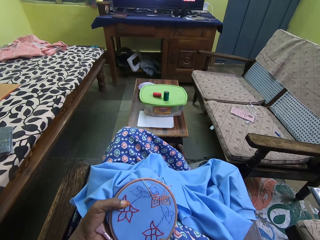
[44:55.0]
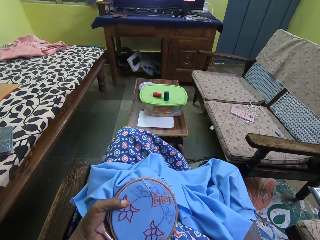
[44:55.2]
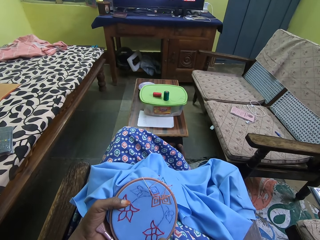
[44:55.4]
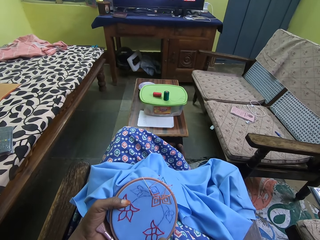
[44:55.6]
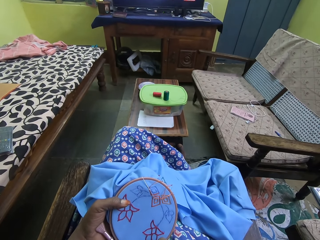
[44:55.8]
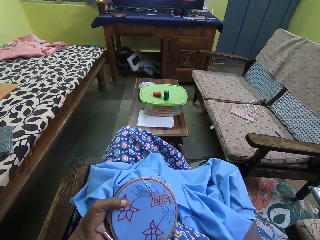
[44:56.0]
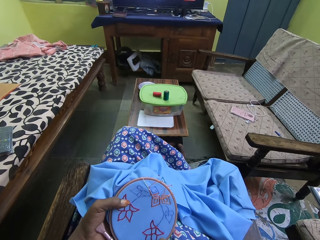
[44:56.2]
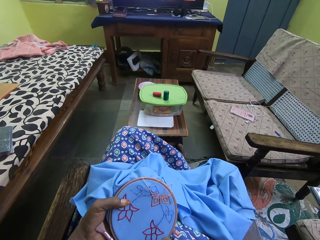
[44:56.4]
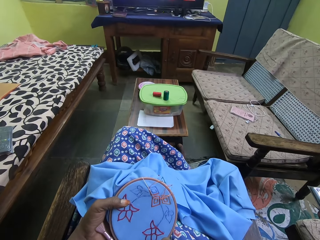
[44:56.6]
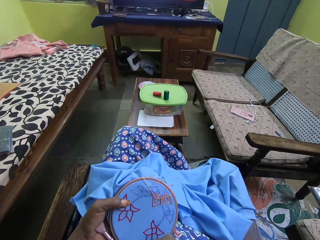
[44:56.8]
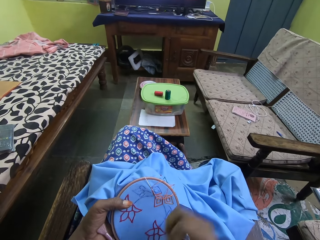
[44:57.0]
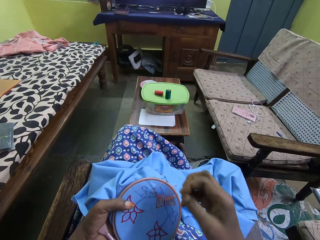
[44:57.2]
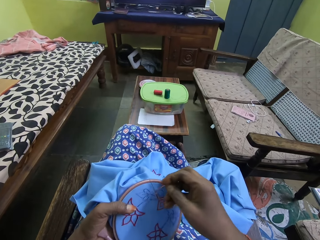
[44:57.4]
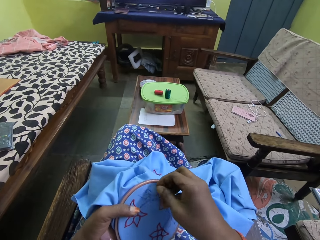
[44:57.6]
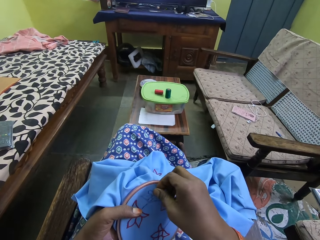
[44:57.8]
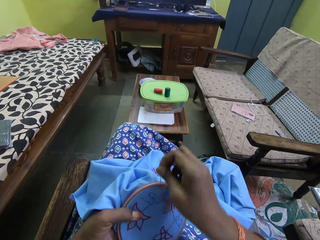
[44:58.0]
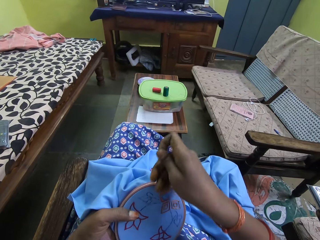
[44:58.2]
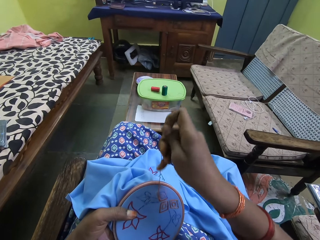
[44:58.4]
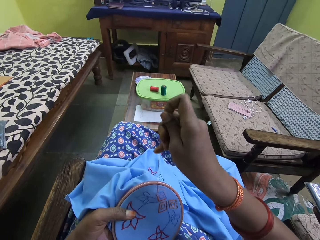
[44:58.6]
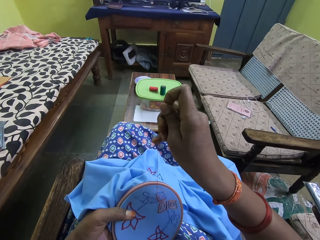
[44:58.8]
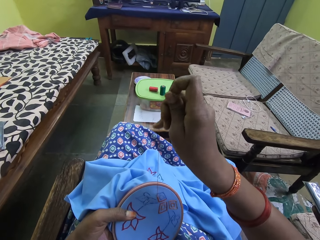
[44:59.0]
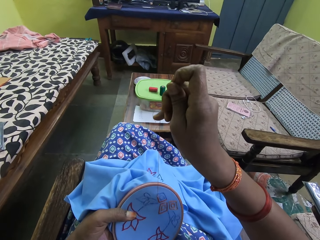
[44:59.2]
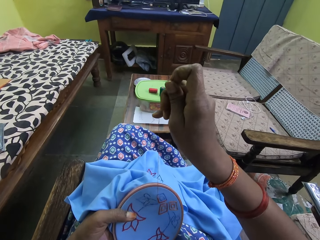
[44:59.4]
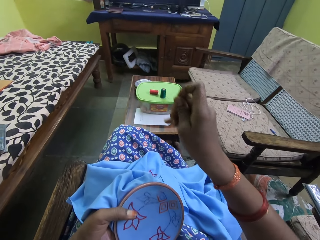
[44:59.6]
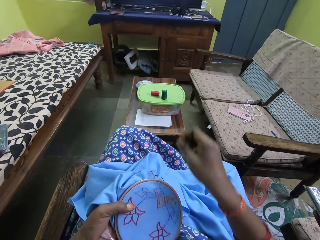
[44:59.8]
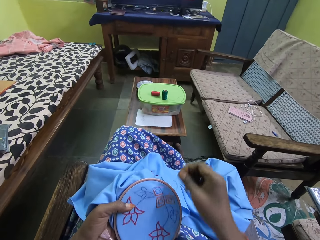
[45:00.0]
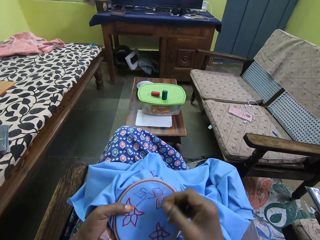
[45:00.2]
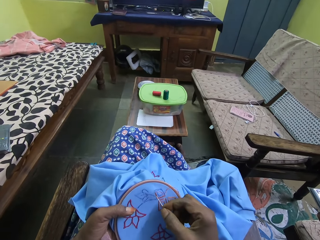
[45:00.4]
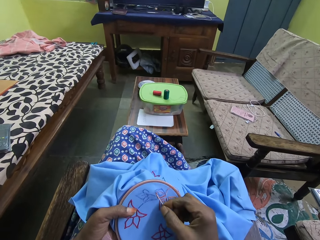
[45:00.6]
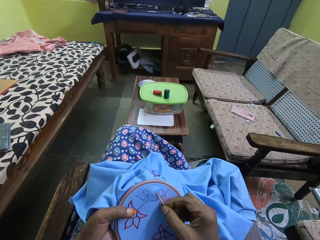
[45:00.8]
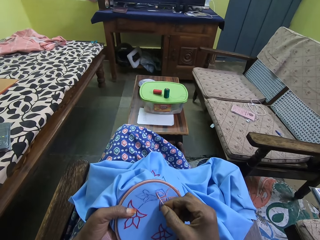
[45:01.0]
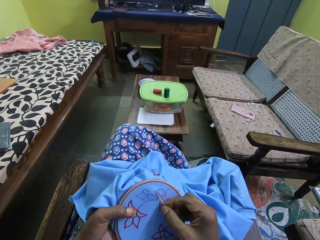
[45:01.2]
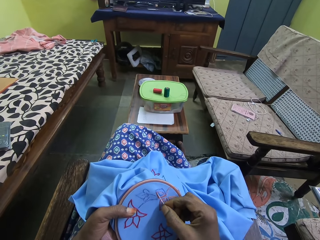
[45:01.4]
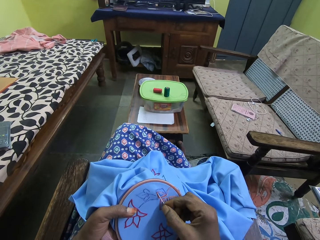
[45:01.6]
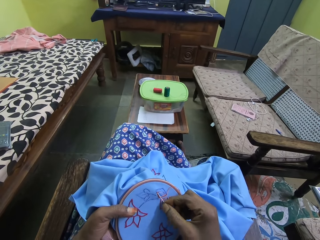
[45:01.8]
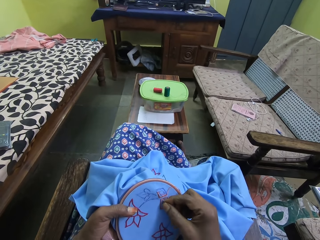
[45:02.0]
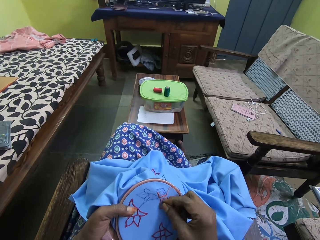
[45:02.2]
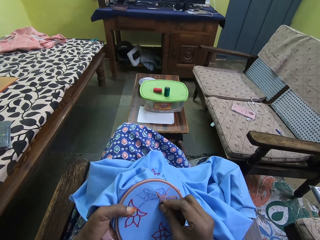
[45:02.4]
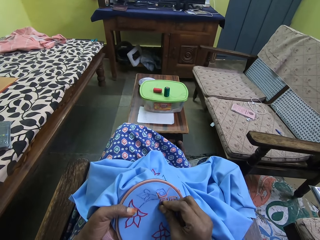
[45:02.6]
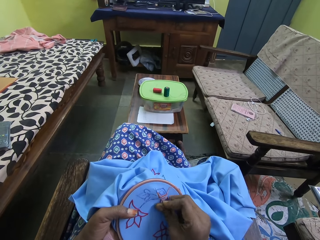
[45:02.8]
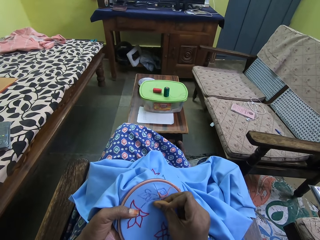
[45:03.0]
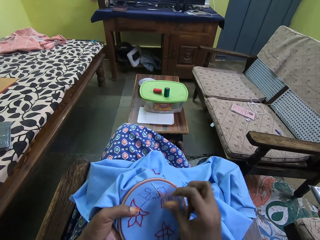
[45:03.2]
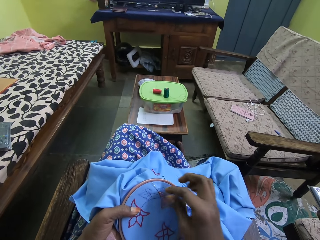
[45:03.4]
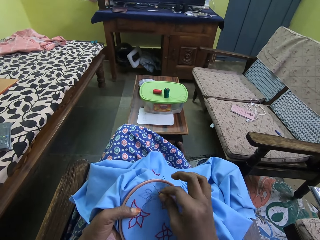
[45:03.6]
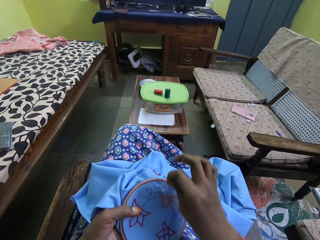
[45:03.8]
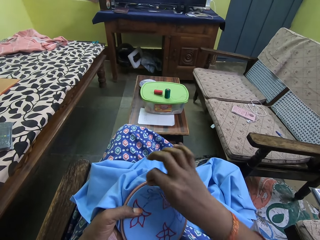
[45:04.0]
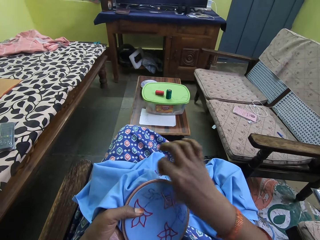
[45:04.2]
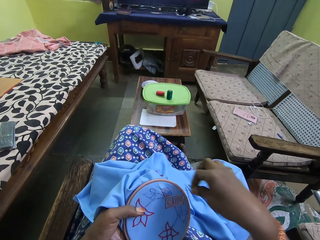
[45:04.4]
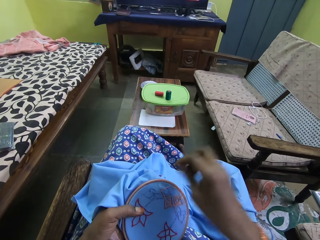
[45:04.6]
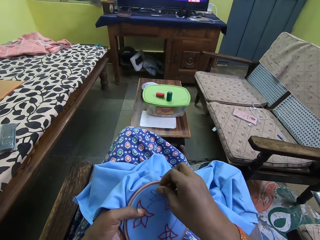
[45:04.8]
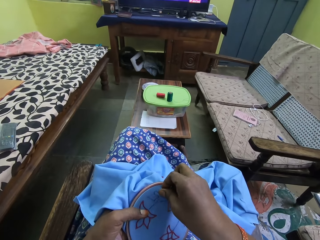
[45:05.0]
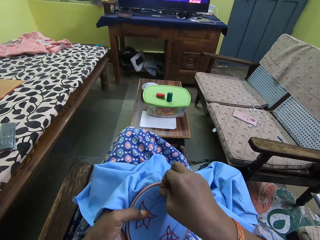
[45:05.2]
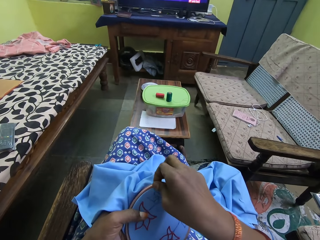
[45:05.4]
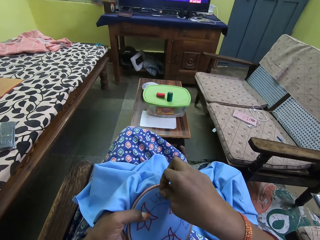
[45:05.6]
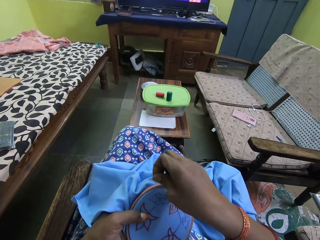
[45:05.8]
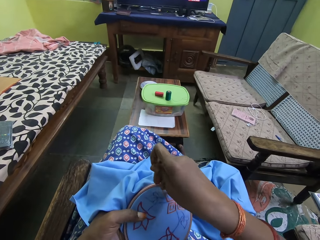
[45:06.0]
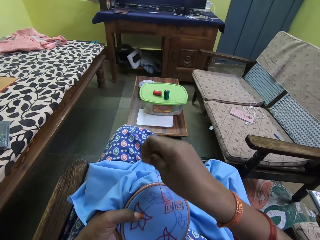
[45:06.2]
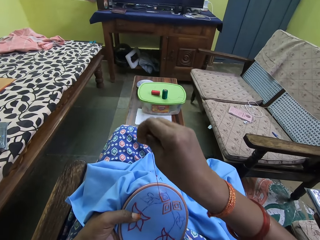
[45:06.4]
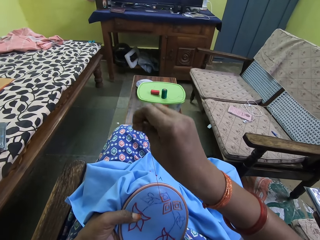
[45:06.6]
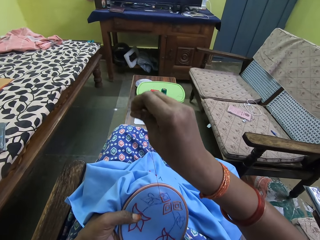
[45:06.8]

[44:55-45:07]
The camera wearer sews the fabric with the threaded needle in her right hand.

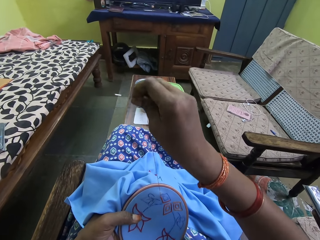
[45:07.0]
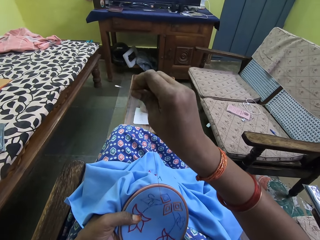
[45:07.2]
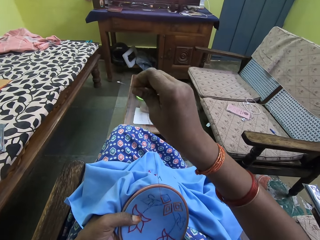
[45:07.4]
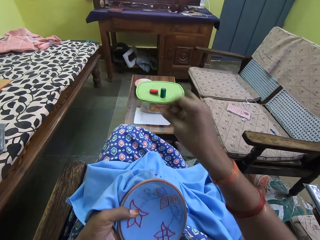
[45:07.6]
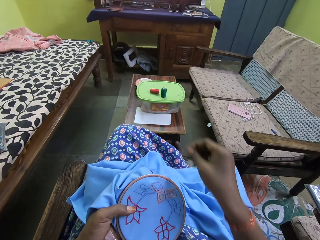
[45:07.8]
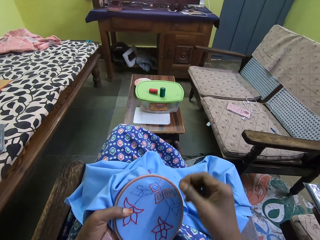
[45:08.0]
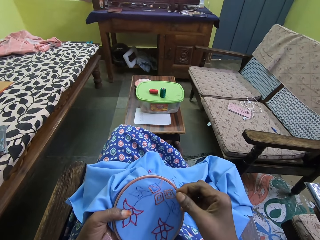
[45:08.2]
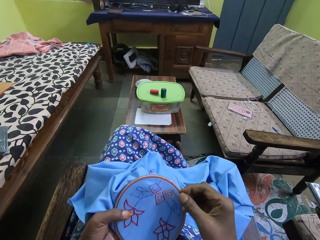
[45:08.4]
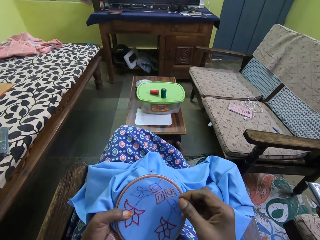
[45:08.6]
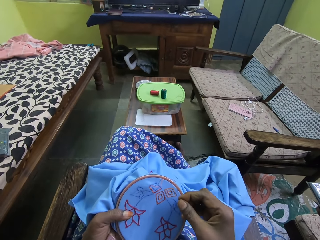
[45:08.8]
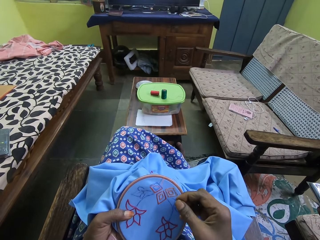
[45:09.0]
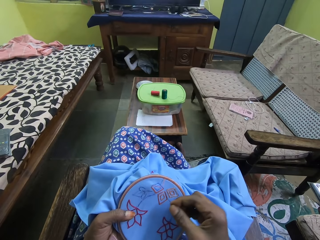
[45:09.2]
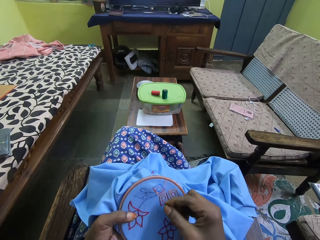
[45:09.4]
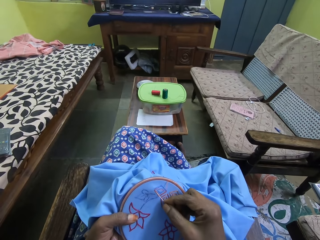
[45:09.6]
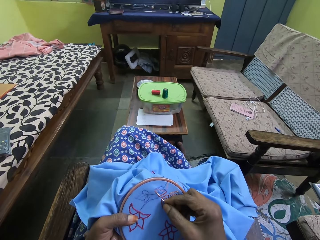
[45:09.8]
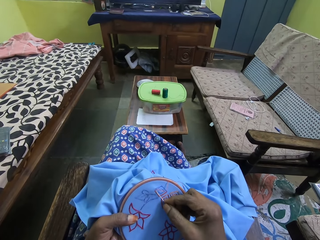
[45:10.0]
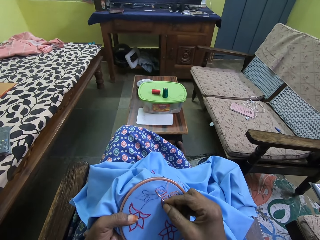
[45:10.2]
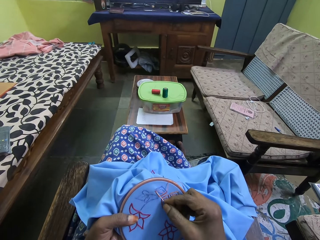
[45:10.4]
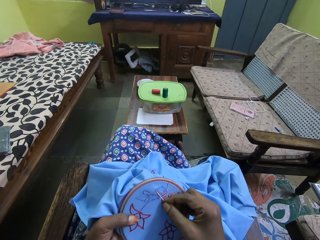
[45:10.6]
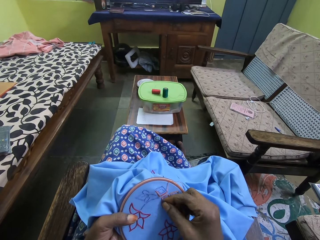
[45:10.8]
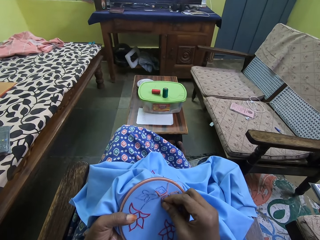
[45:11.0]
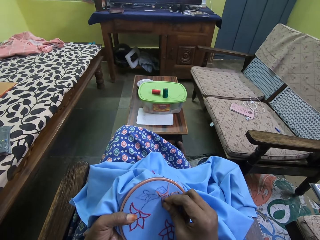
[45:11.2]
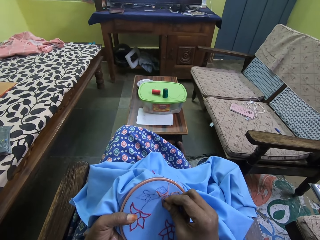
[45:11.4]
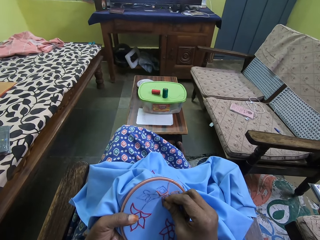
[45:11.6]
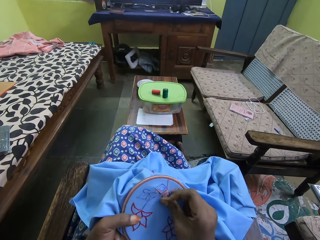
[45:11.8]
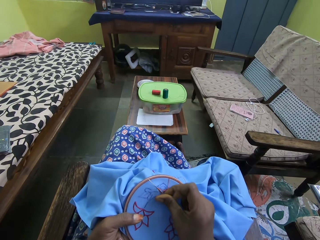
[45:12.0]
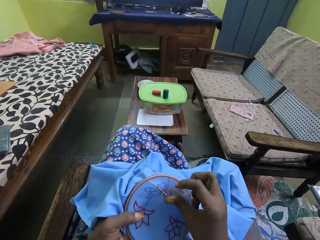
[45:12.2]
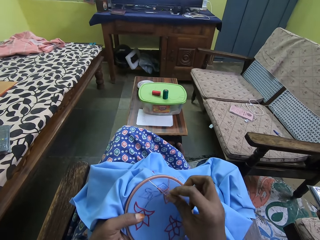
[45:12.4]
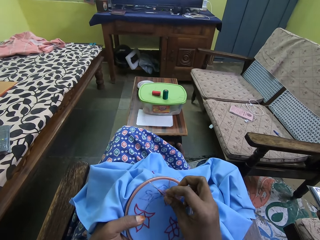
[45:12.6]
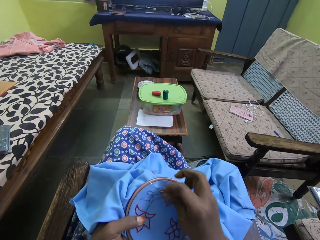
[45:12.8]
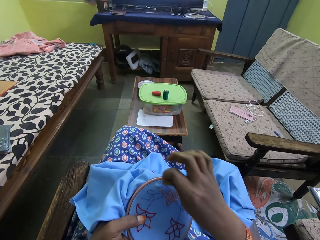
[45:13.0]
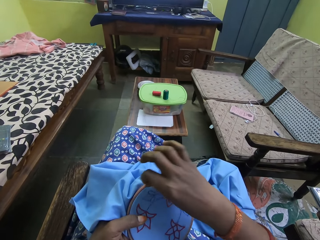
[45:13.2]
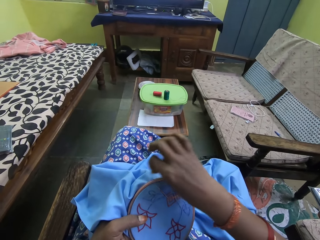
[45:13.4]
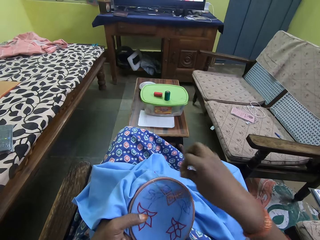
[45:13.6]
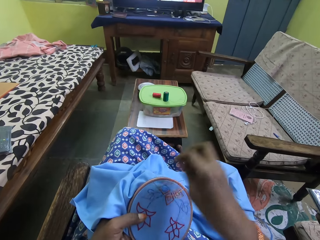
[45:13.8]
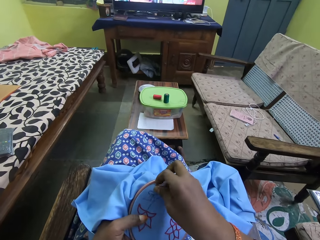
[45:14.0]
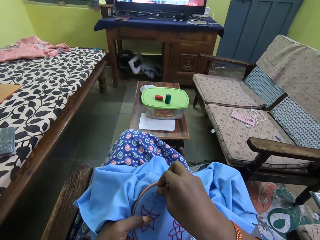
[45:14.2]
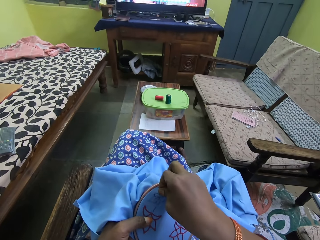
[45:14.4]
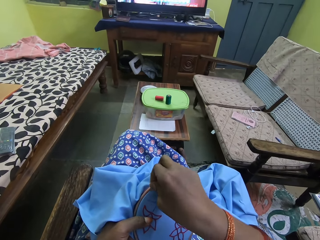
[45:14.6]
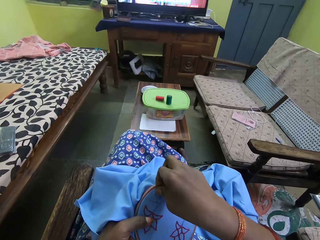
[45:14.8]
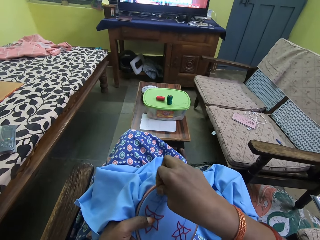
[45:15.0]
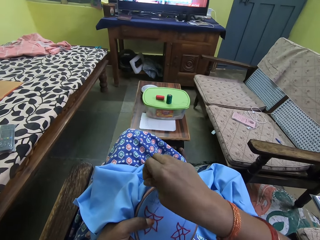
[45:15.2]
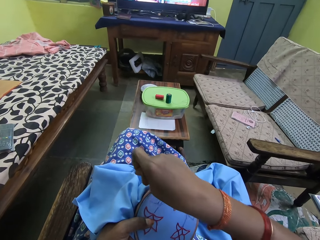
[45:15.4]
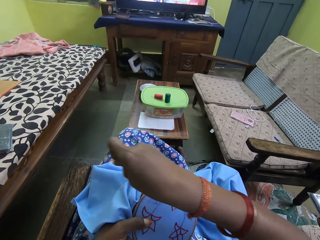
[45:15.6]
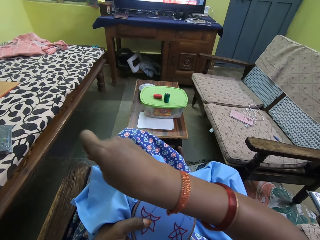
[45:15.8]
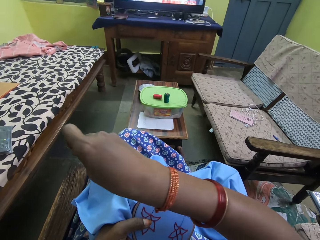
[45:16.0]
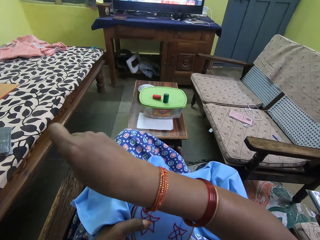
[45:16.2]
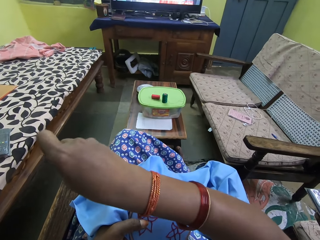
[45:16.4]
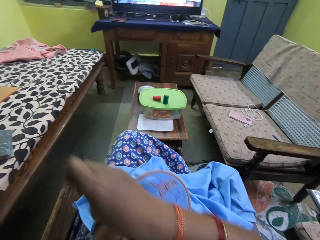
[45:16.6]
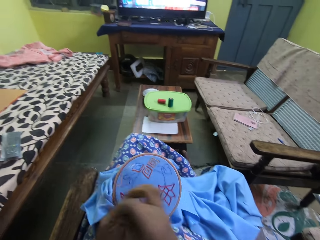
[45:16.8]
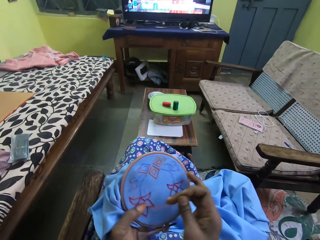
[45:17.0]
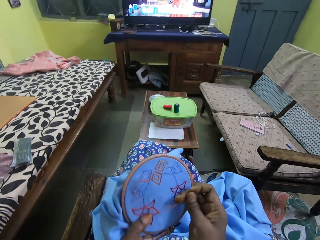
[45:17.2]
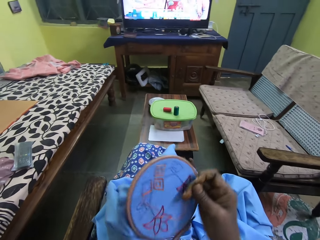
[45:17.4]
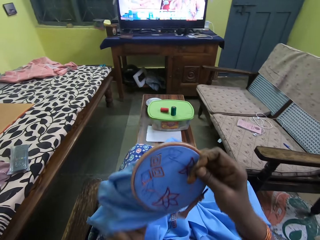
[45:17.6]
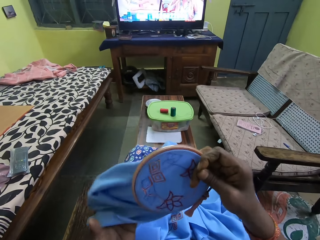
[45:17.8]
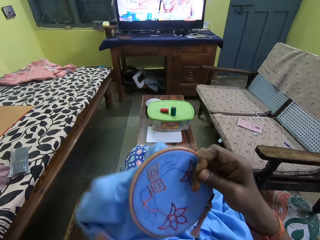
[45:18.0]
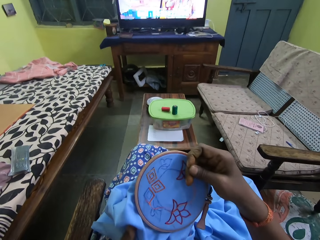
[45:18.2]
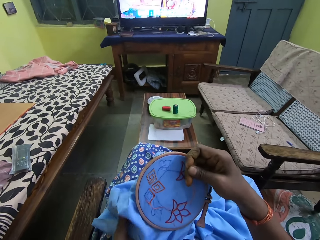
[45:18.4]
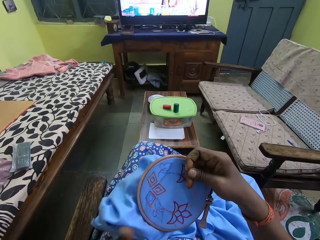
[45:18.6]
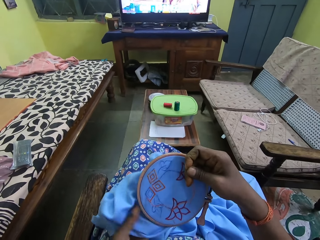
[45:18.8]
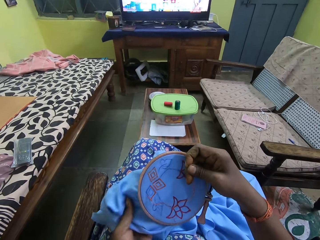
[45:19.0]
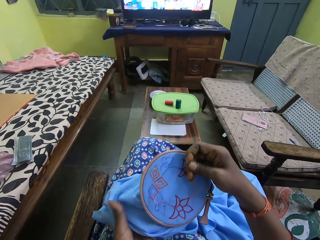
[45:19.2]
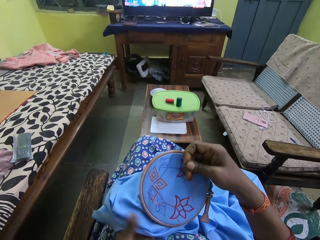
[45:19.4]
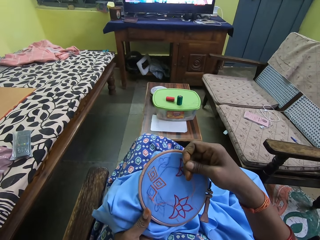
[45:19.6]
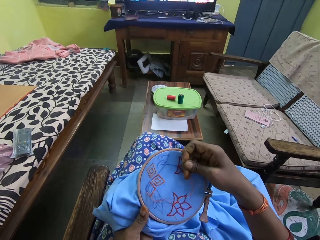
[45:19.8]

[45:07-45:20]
The camera wearer adjusts the embroidery hoop on the fabric with her hands.
